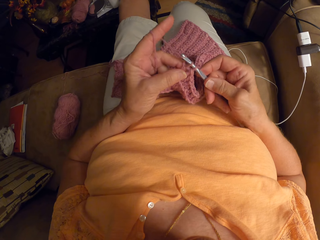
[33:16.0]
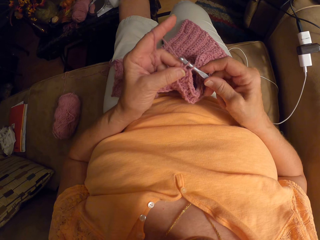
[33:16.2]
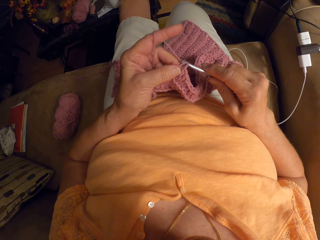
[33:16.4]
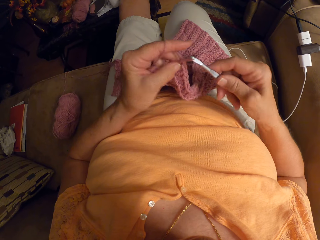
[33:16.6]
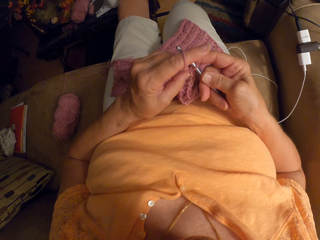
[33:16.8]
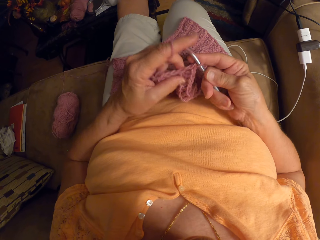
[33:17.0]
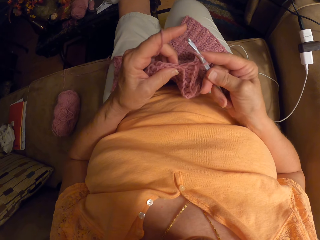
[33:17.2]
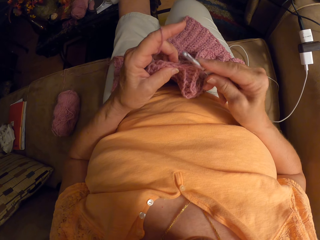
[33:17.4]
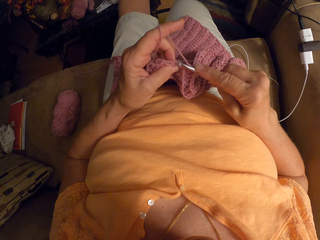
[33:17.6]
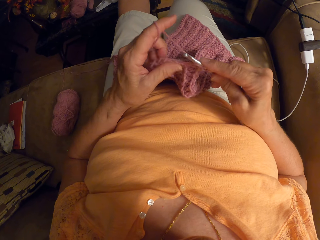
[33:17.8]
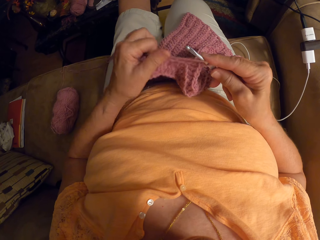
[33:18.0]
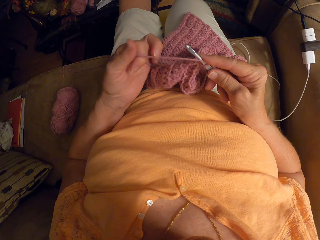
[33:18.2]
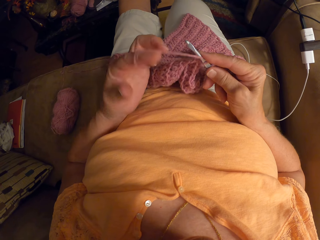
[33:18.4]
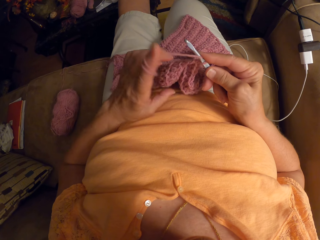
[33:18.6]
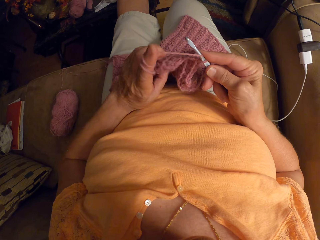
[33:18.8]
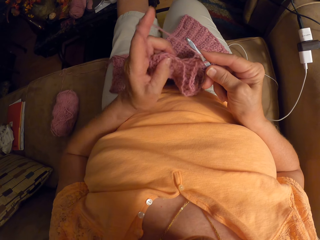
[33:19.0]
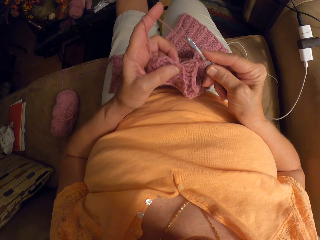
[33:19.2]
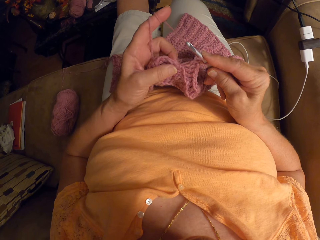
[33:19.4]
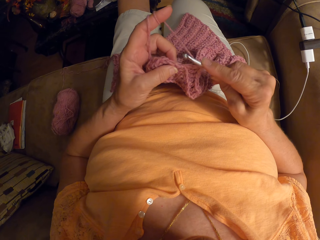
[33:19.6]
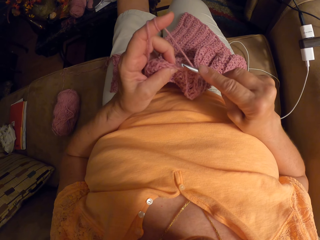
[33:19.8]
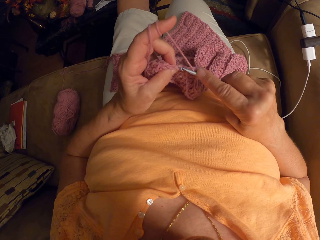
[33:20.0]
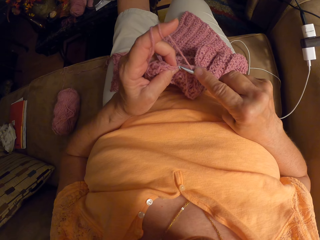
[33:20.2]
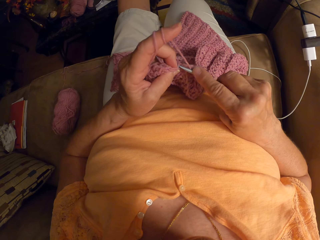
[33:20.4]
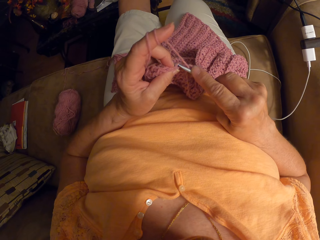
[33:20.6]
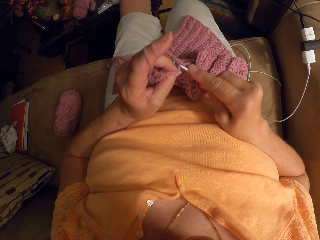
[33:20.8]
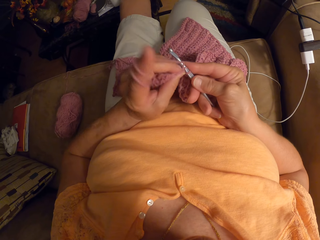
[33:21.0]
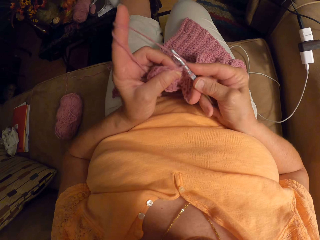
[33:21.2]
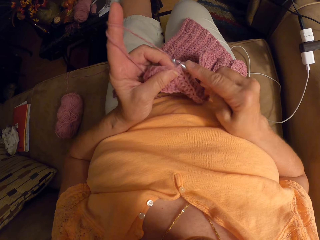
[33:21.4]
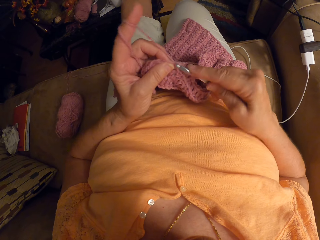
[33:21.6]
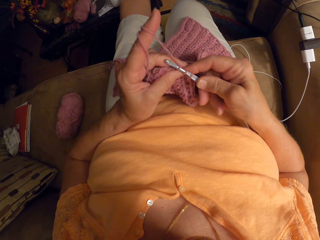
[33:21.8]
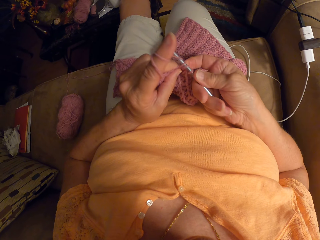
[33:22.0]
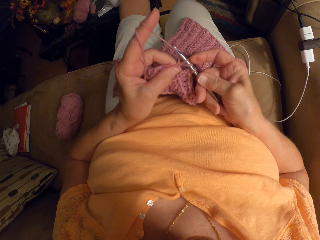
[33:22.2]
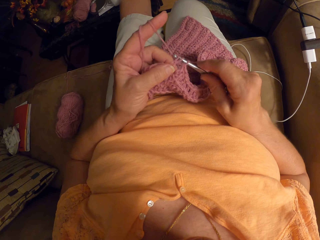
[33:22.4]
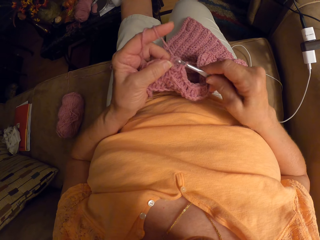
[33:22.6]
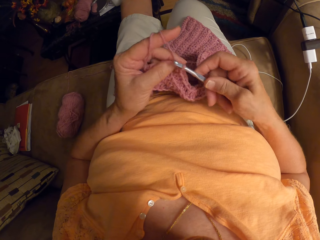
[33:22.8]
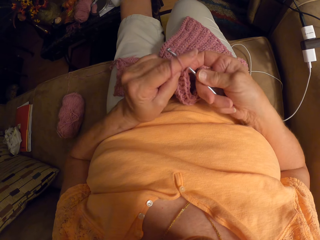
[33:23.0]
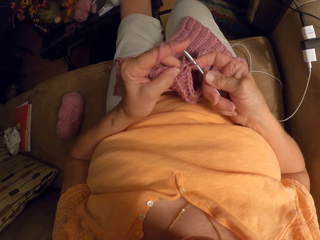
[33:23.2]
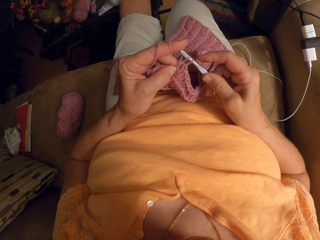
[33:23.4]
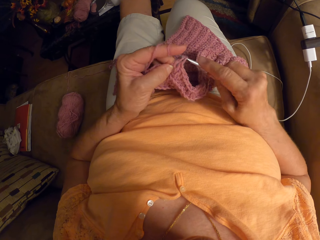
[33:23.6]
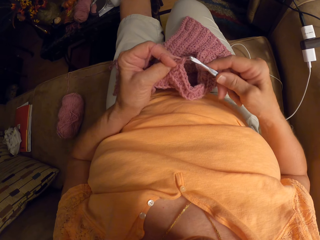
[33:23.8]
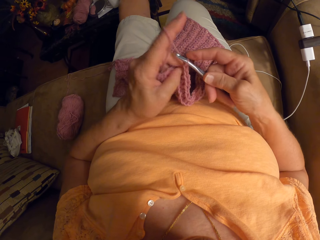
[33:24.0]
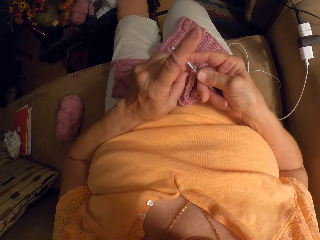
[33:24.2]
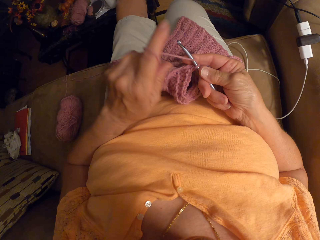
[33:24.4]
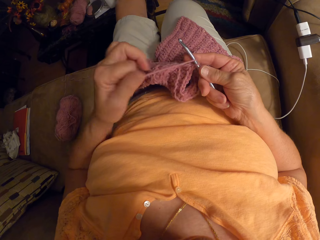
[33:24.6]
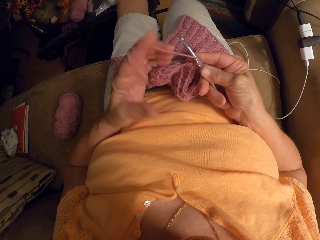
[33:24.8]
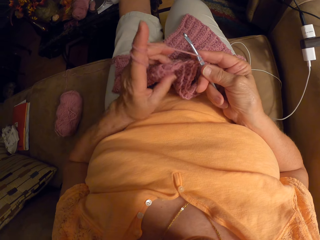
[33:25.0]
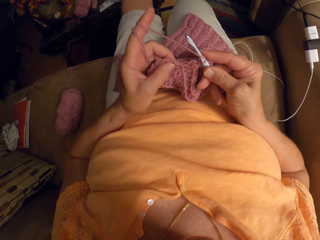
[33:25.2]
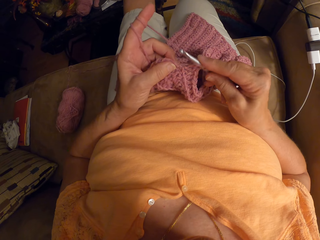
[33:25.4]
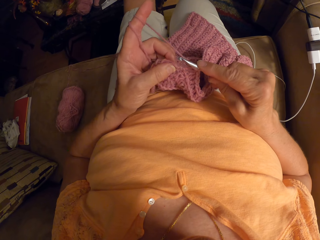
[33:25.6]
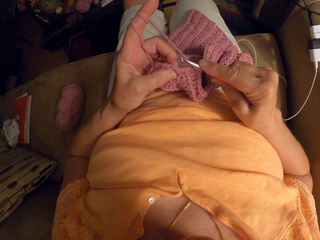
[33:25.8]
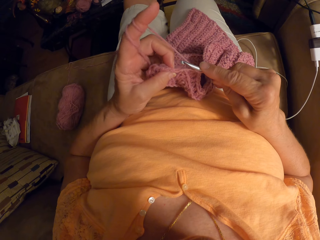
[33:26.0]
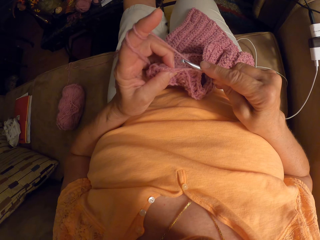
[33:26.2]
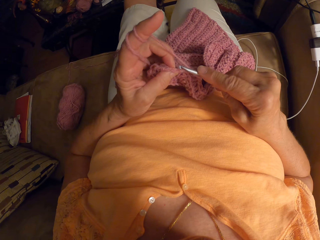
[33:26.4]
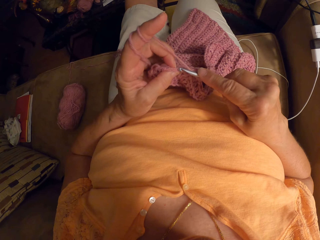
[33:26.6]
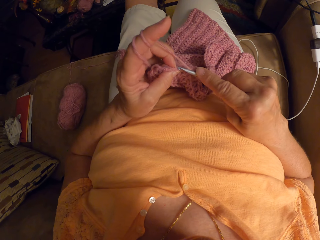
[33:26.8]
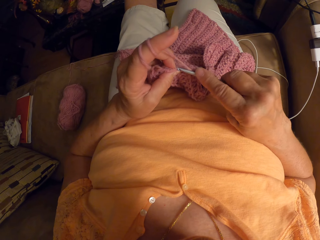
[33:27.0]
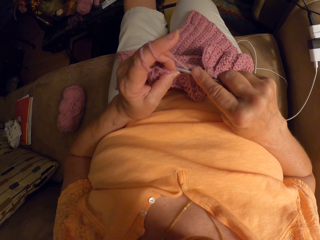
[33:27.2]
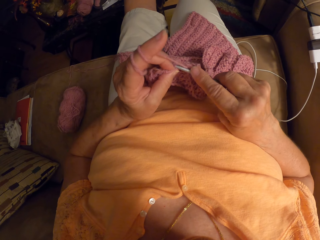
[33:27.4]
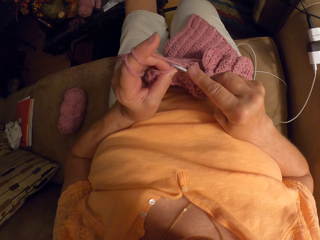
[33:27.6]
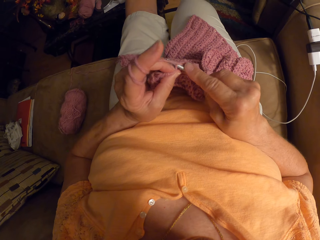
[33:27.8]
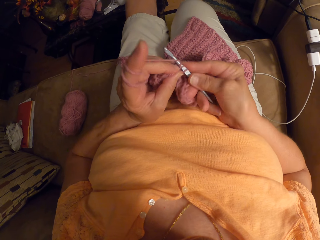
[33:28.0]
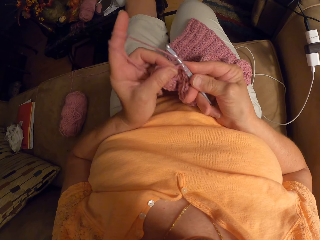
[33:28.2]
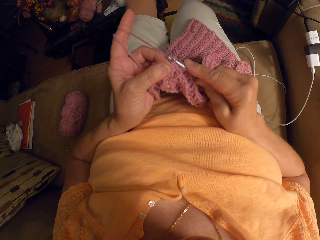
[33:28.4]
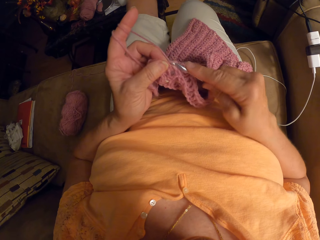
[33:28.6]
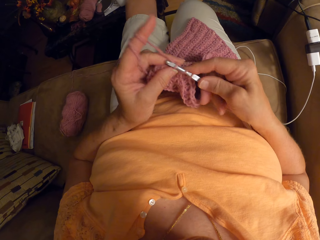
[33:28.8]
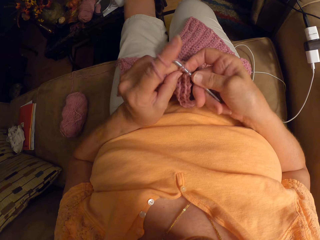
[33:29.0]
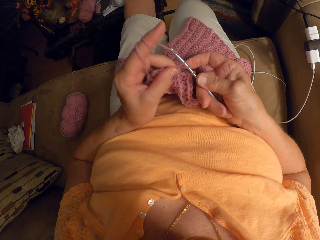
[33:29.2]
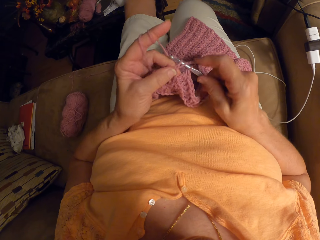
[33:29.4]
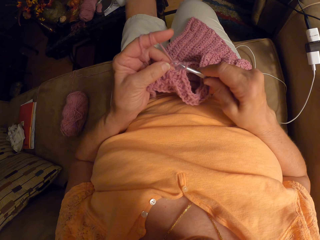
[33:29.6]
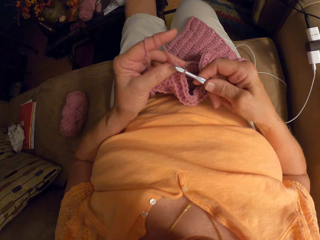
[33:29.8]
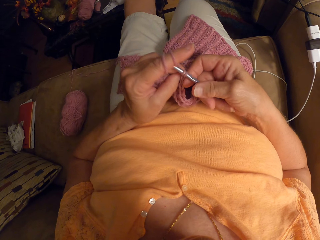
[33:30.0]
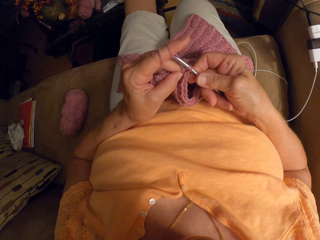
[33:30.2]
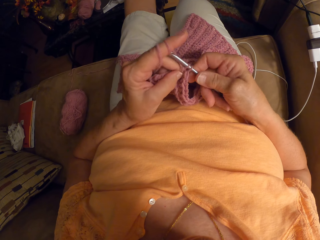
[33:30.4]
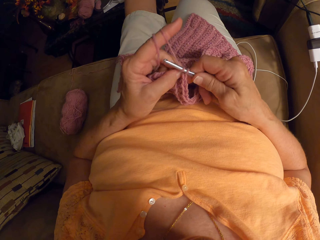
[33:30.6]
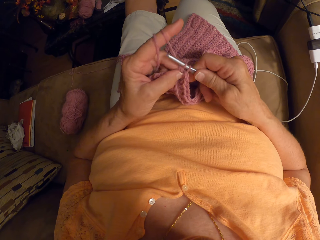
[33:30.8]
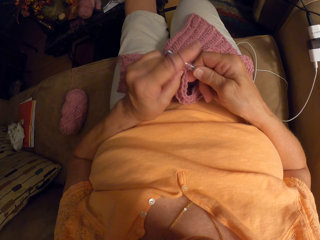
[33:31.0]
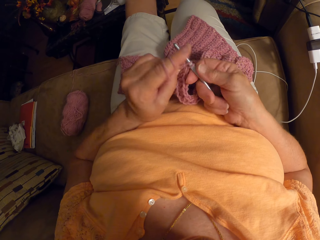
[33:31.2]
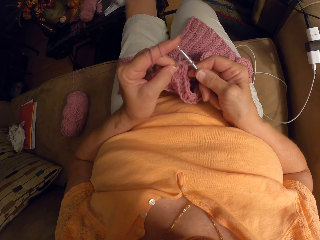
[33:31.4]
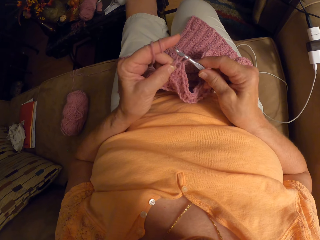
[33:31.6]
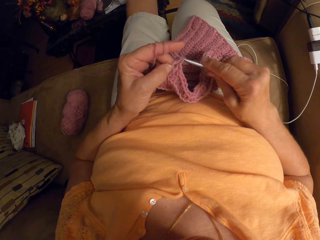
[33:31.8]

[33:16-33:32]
The camera wearer releases the yarn from the index finger. She knits the fabric. She stops to knit. She rolls the yarn to the index finger. She knits the fabric. She unwraps the wool around the index finger of her left hand. She stops to knit. She wraps the wool around the index finger of her left hand. She crochets with her left hand and the crochet hook in her right hand.

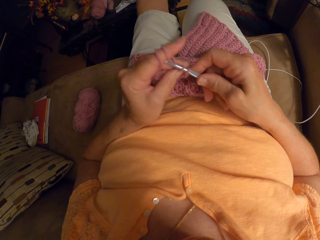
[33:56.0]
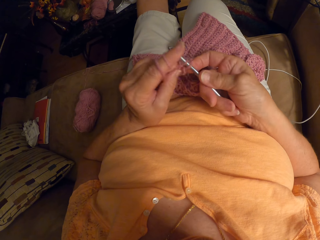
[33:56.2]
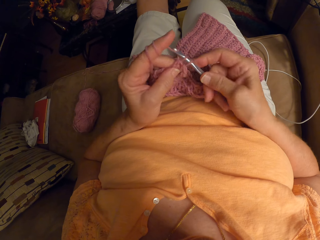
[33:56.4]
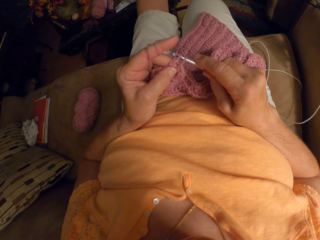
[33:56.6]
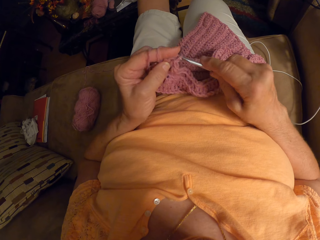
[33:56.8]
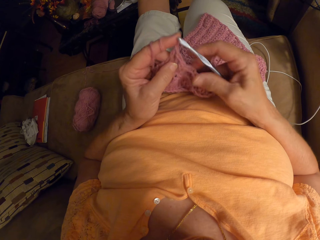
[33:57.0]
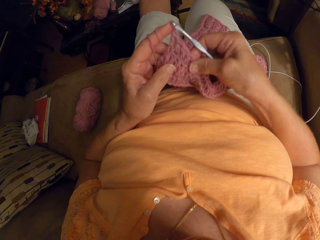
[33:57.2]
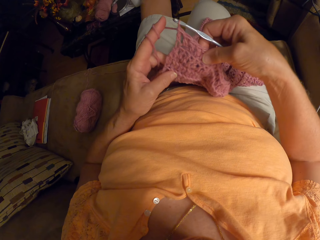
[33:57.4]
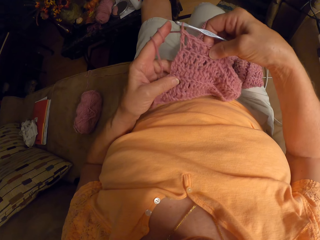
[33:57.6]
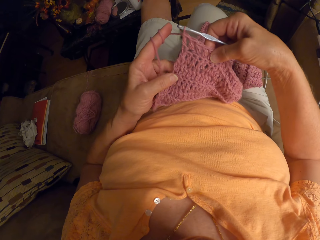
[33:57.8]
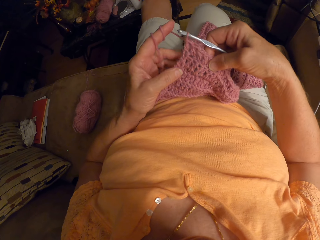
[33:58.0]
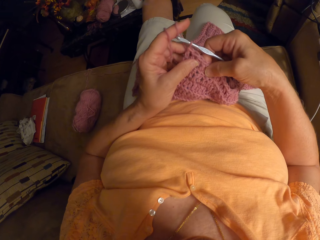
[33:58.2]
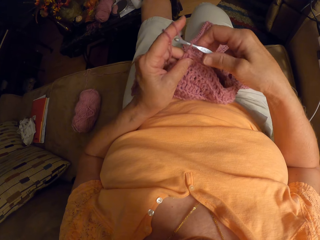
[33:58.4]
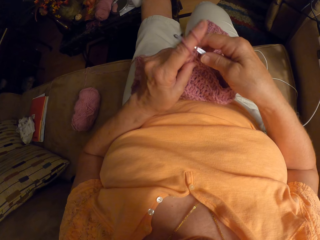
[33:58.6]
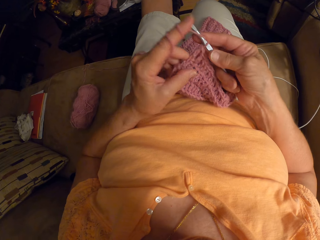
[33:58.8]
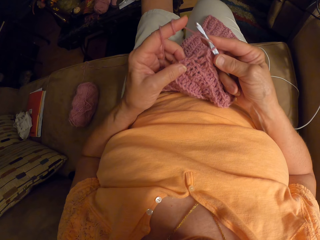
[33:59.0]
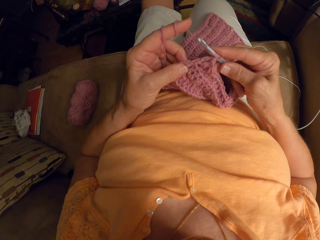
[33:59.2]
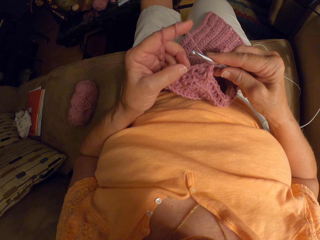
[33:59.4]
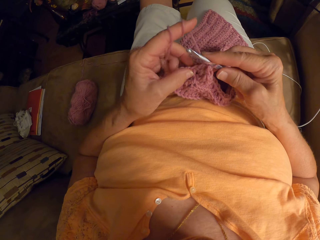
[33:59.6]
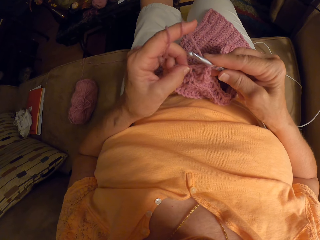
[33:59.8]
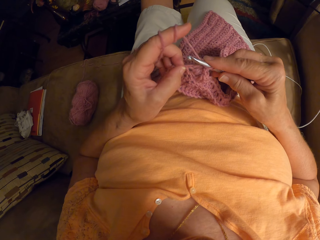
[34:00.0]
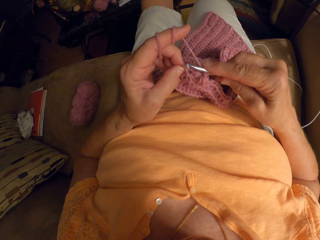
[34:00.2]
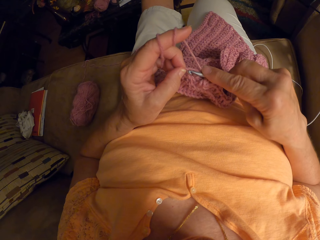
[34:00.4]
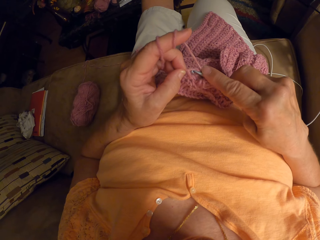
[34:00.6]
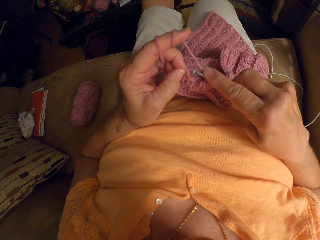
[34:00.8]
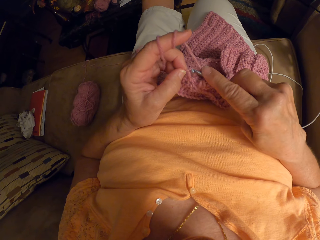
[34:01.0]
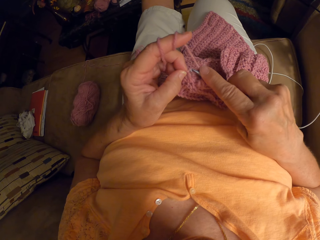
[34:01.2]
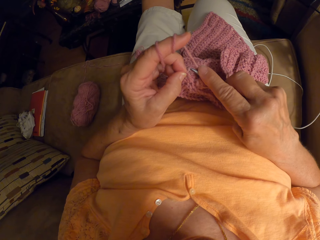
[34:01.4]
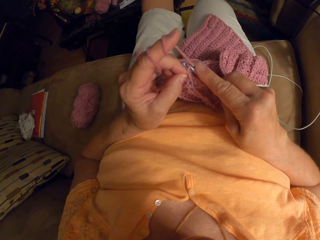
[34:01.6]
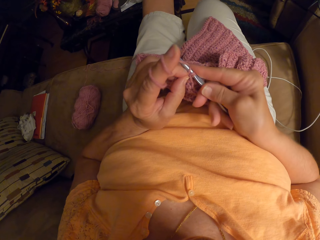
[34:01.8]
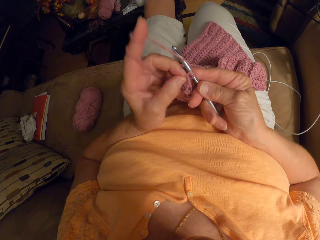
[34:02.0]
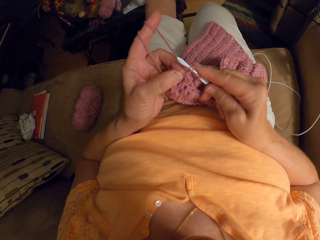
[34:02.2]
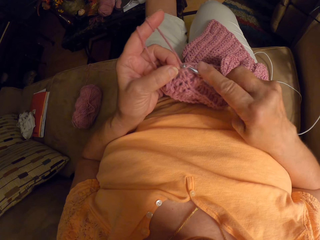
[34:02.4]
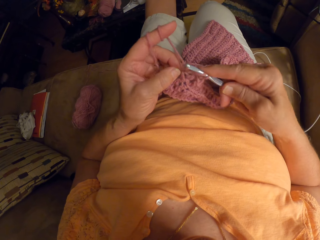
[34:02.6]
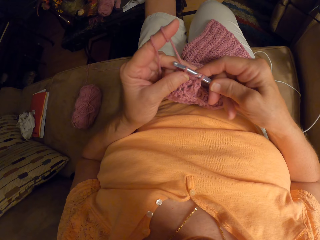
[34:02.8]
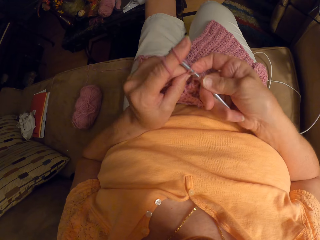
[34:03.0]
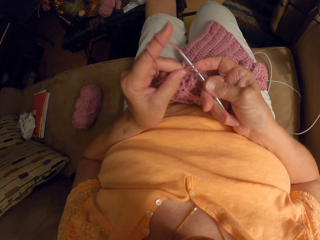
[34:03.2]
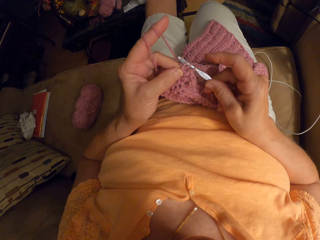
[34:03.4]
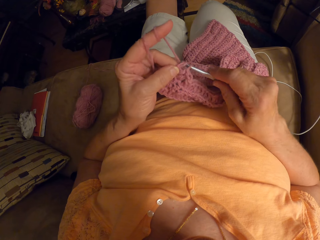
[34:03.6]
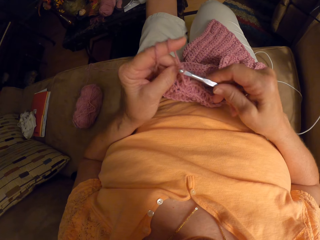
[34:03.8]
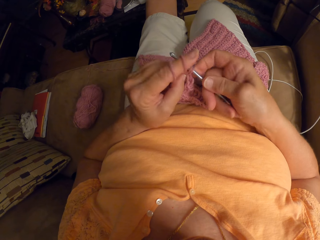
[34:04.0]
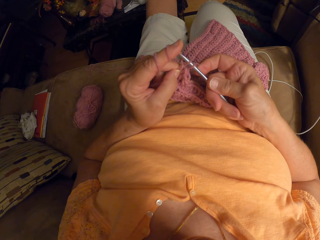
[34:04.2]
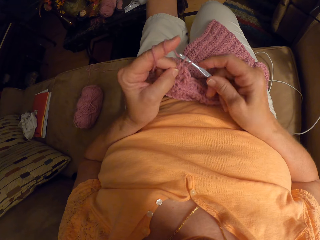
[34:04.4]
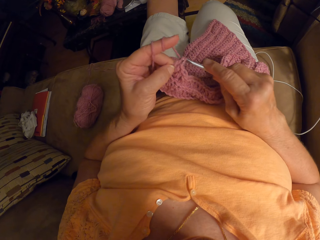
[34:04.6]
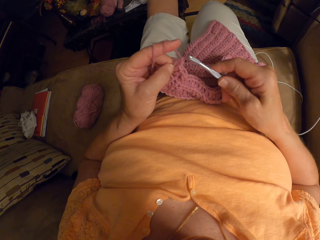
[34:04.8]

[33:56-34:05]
The camera wearer inspects the crochet pattern. She crochets with her left hand and the crochet hook in her right hand.
